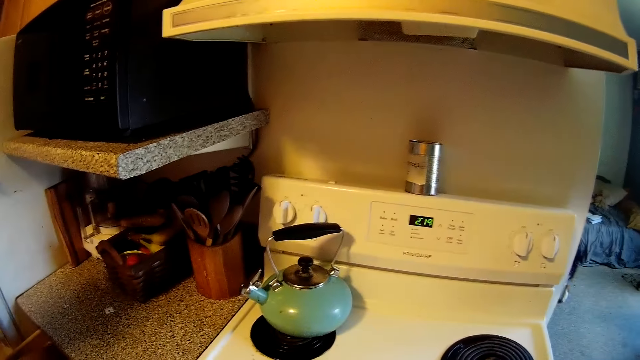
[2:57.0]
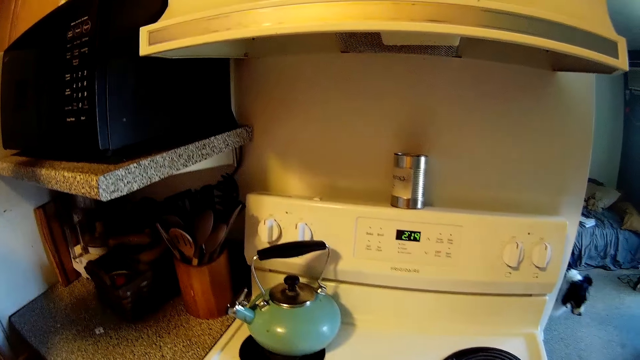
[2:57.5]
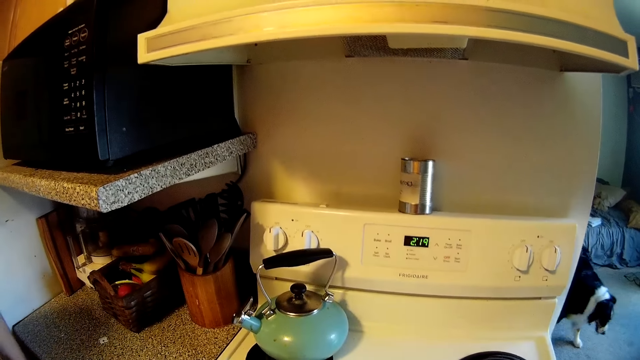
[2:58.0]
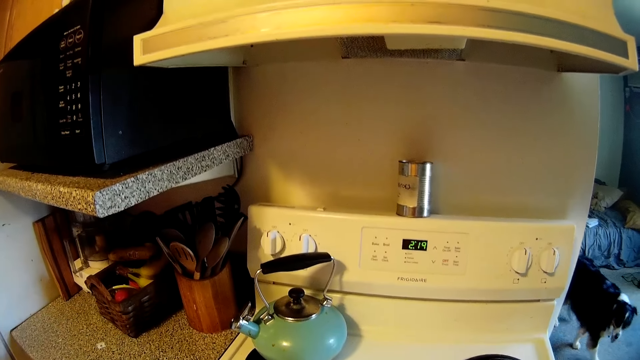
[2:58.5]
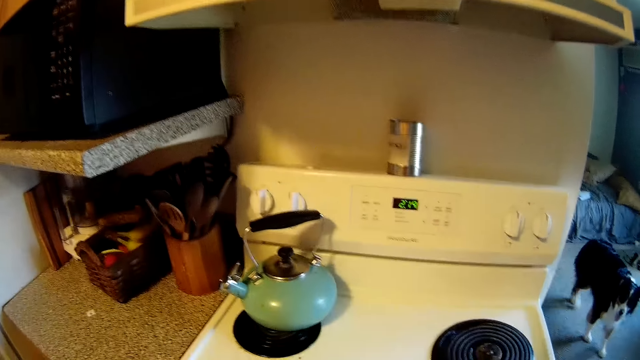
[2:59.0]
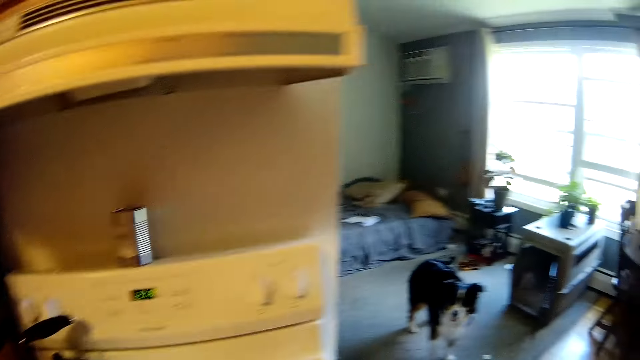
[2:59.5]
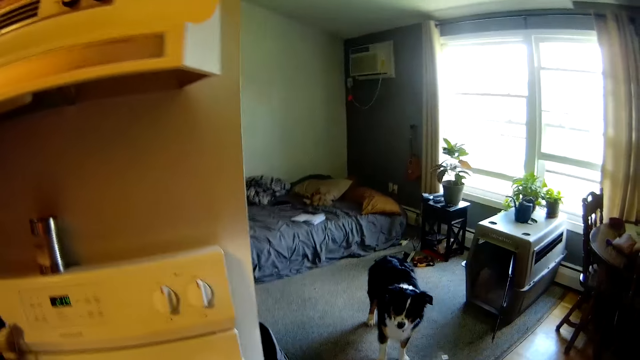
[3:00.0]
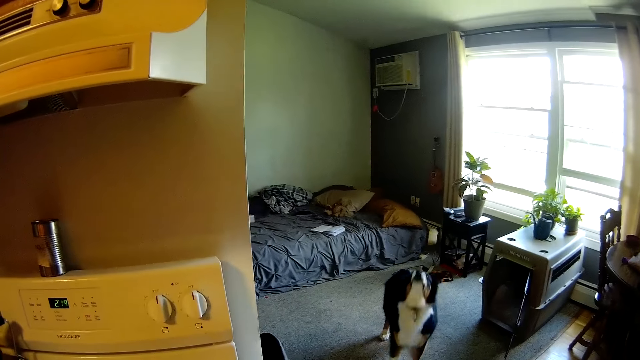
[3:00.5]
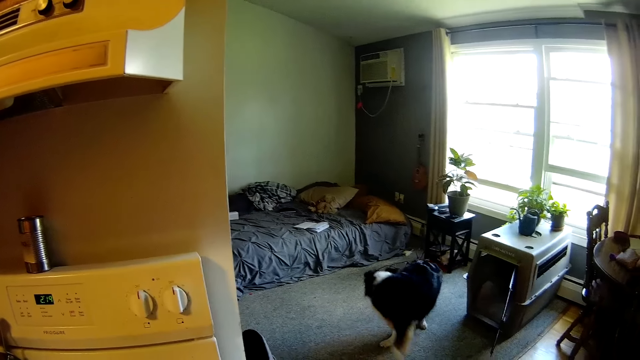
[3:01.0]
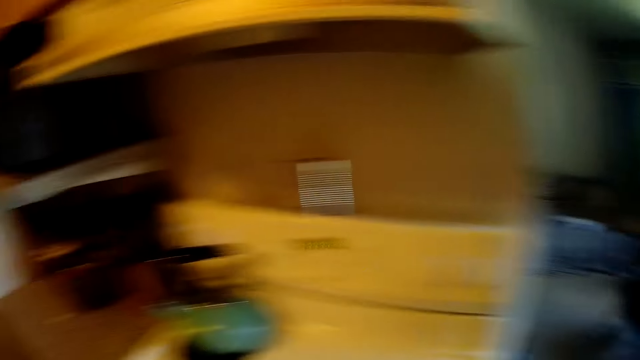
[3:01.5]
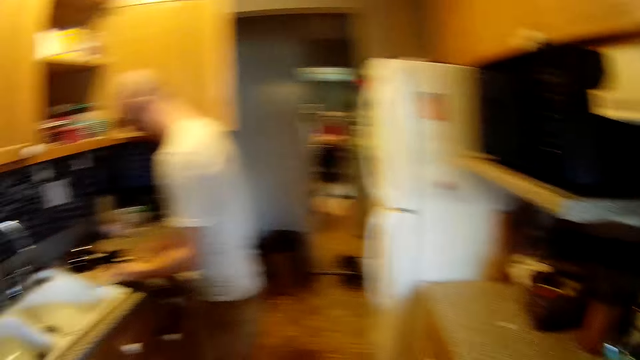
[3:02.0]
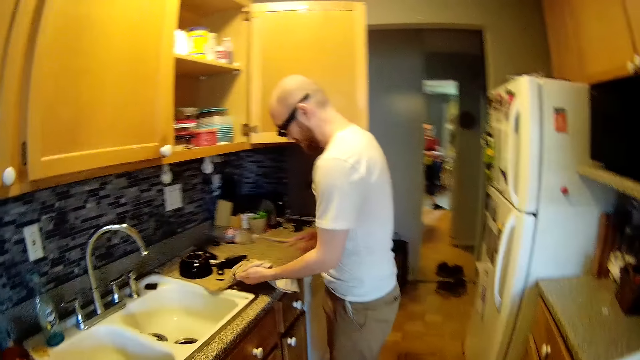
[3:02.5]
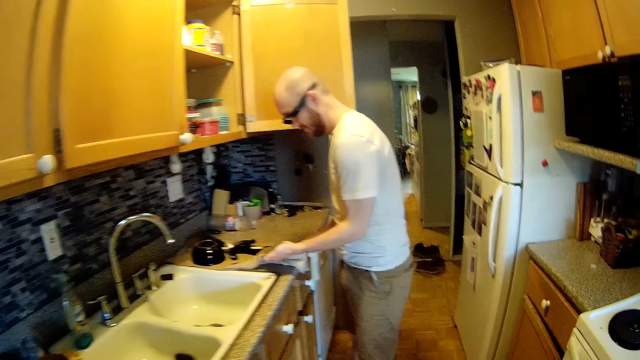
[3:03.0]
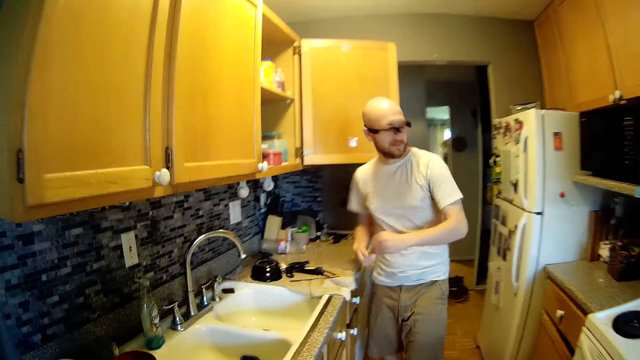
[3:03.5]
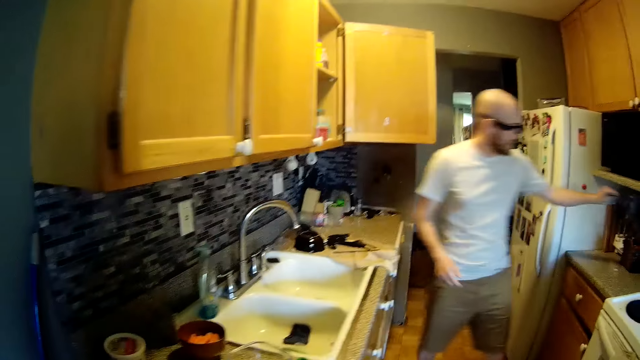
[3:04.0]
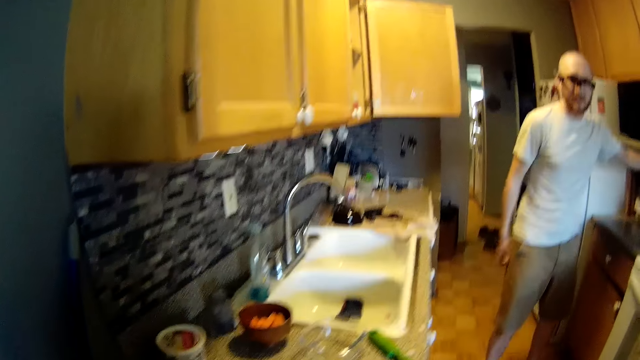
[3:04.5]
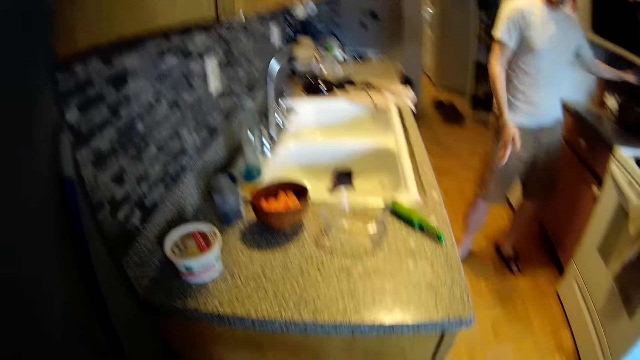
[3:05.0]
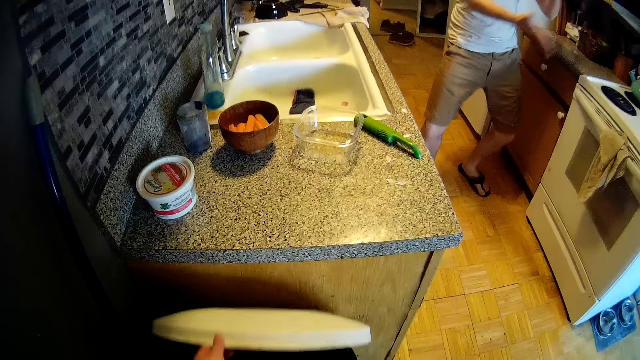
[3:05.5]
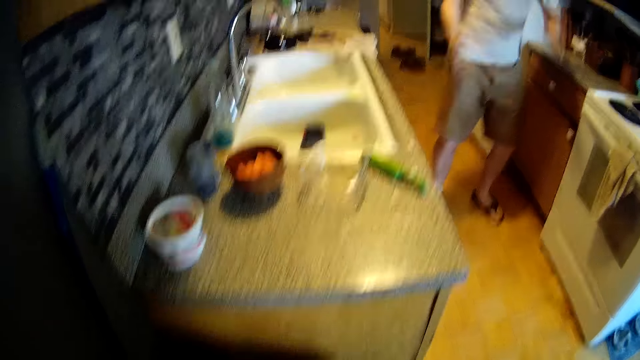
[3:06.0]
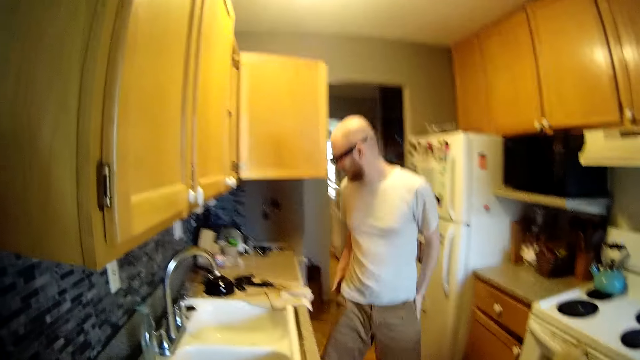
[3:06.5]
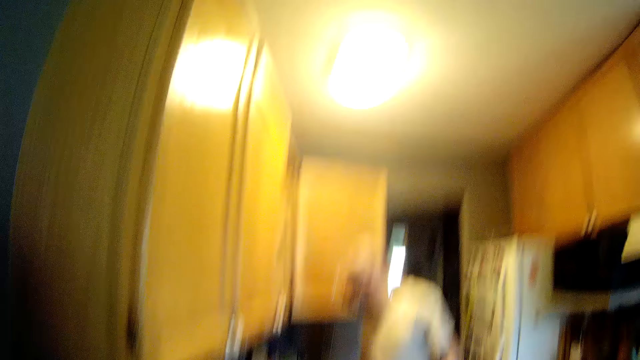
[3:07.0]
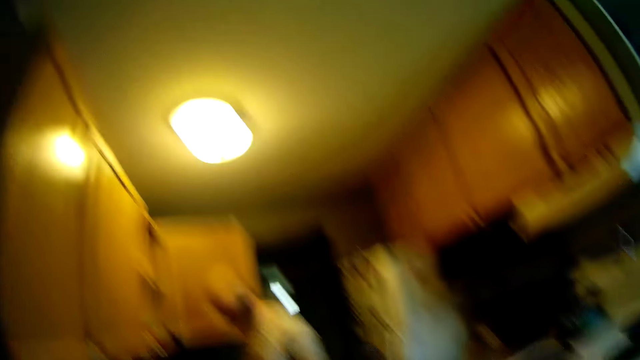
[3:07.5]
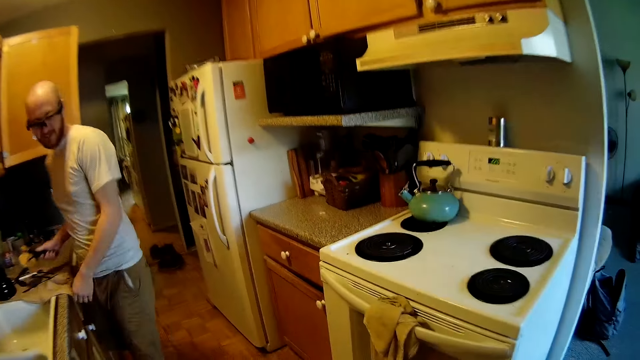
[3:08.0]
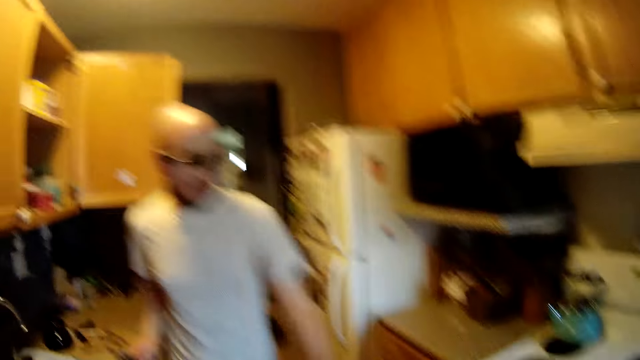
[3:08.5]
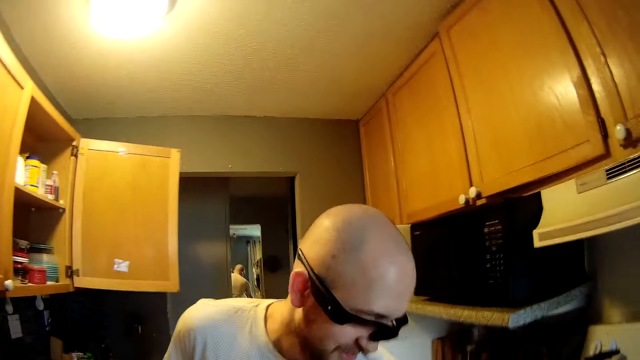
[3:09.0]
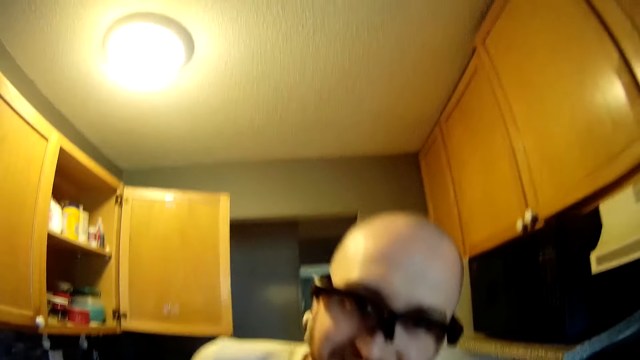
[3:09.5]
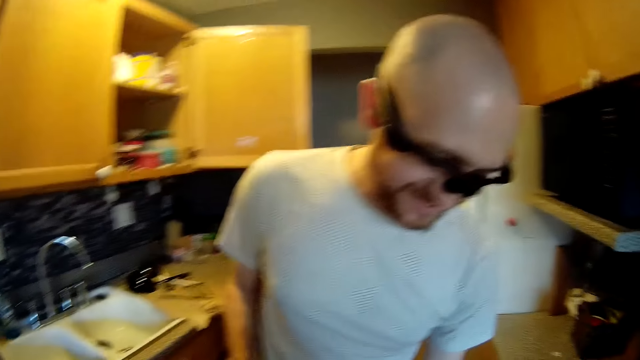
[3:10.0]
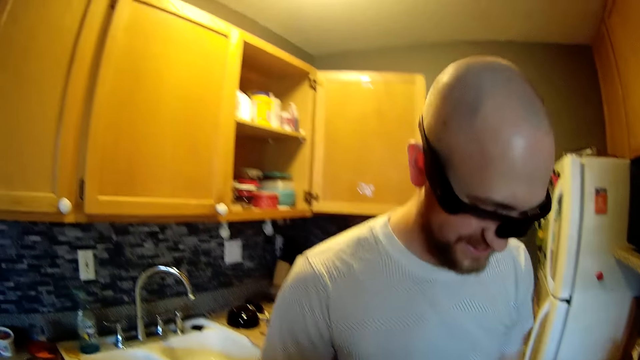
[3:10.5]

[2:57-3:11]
The camera wearer sings. She throws a ball in her right hand at the dog. The man wipes a spoon in his right hand with the towel on the kitchen countertop. He drops the spoon inside a utensil holder on the kitchen countertop with his left hand. The camera wearer opens a waste bin with her left hand. She looks around. The man picks up a dough cutter from the kitchen countertop with his right hand.

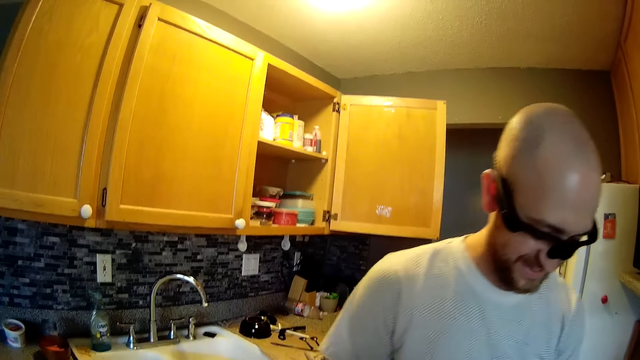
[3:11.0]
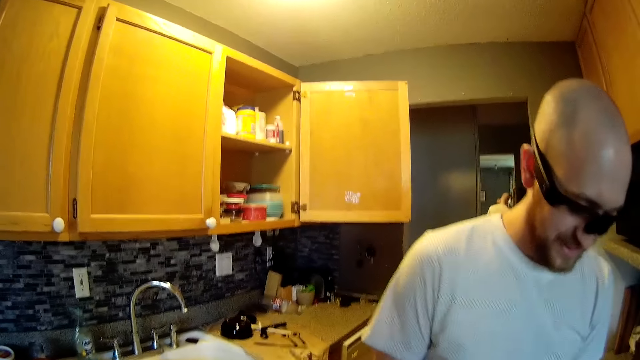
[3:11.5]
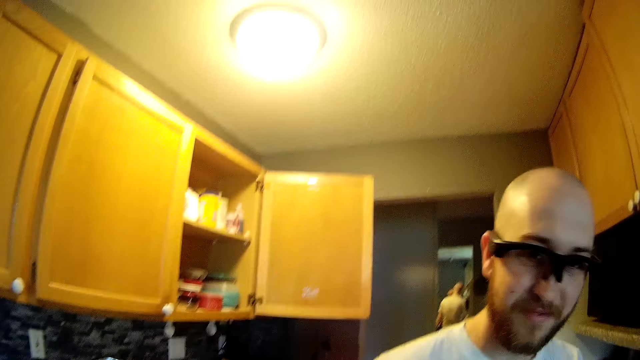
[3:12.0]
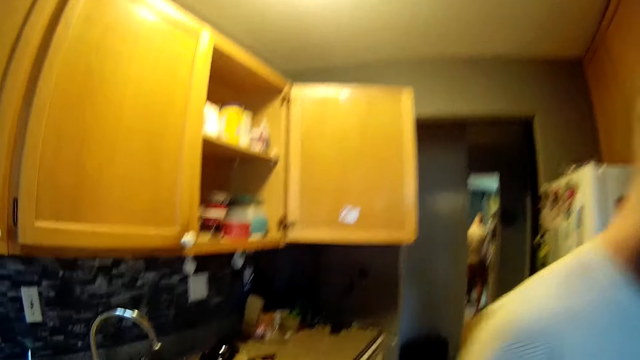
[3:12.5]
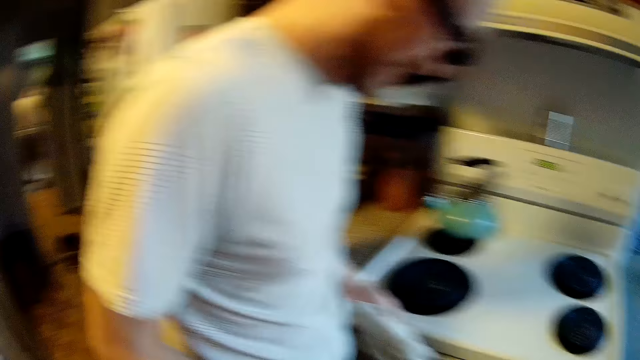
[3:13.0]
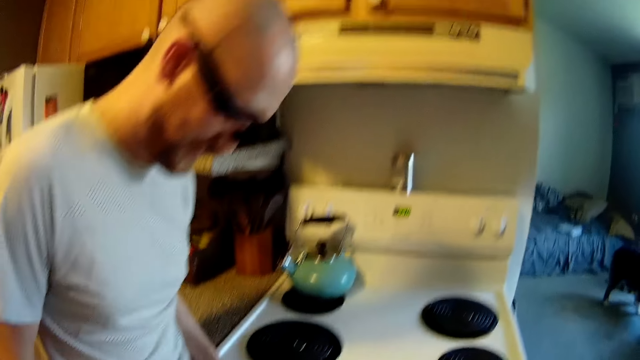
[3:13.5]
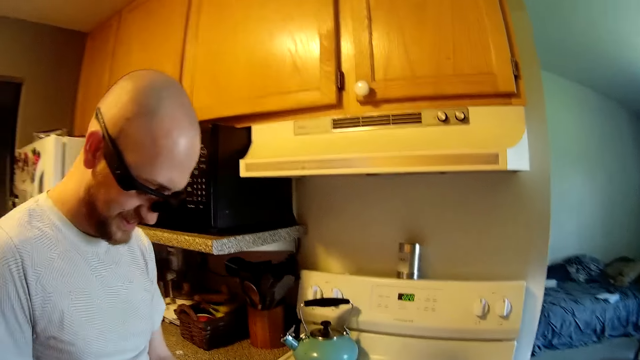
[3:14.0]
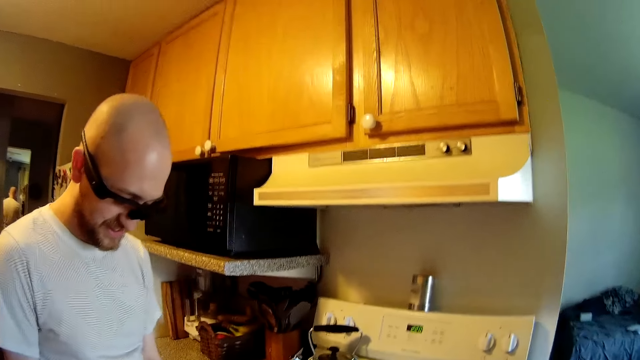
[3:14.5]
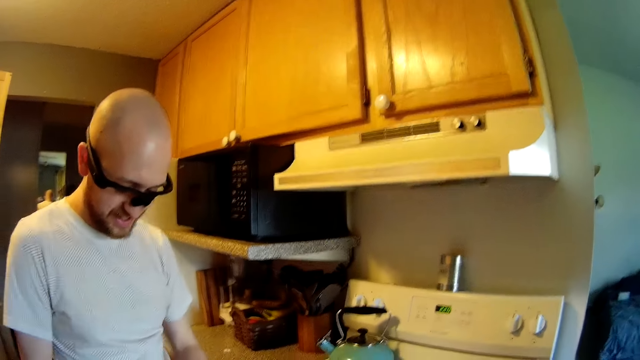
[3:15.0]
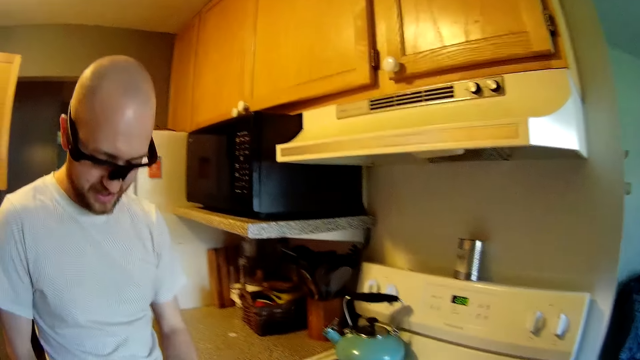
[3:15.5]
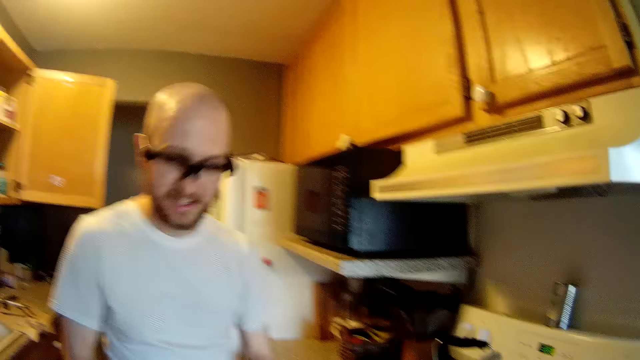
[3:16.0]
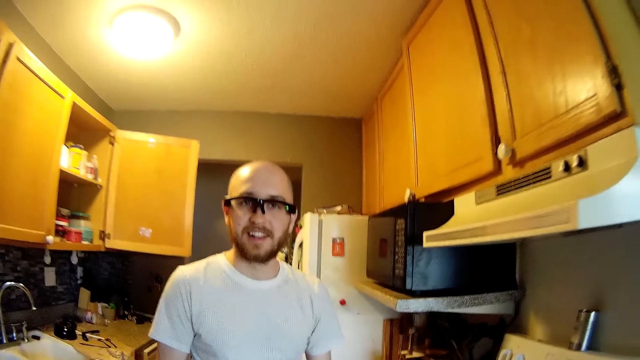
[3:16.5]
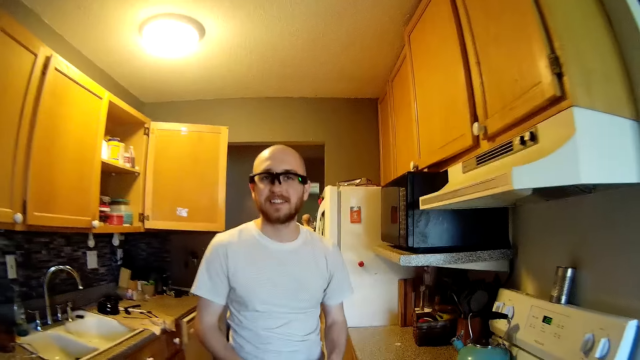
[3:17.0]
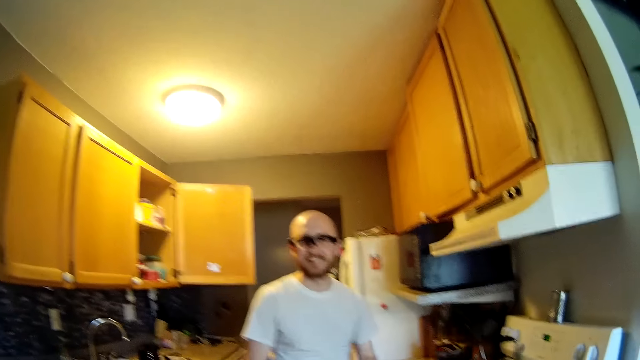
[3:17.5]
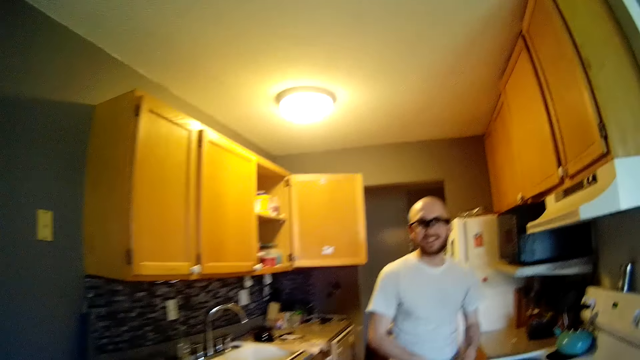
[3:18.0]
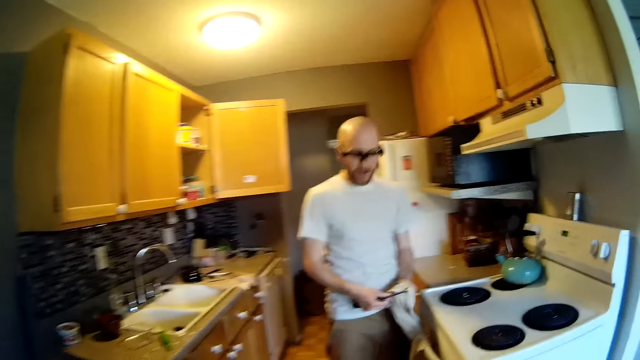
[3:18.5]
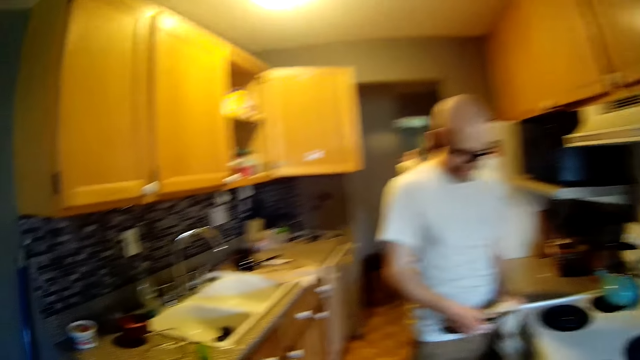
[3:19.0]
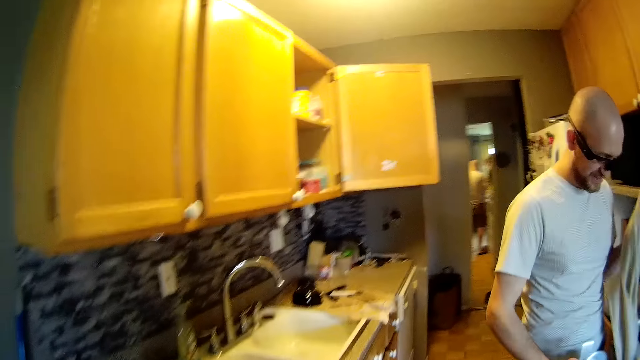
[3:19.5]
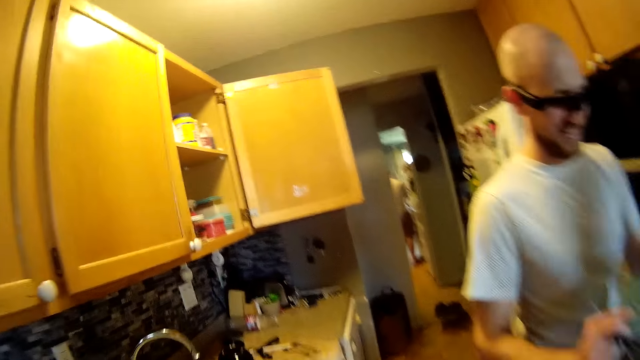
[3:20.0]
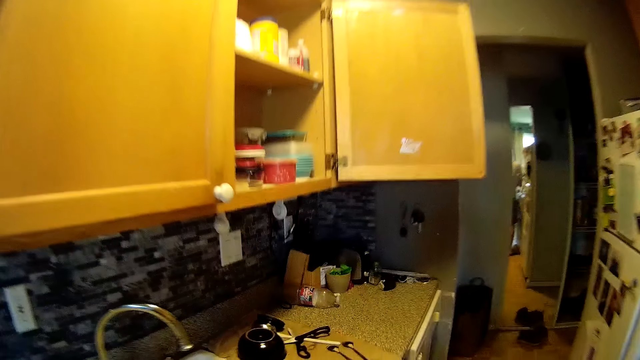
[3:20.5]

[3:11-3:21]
The man holds a towel on the handle of a gas cooker with his left hand. He wipes a knife in his right hand with the towel in his left hand.
